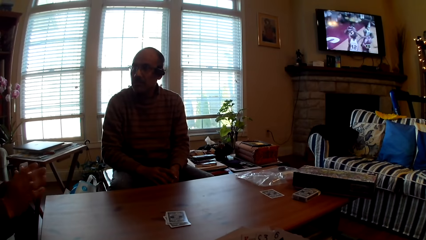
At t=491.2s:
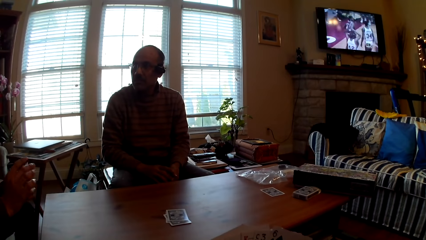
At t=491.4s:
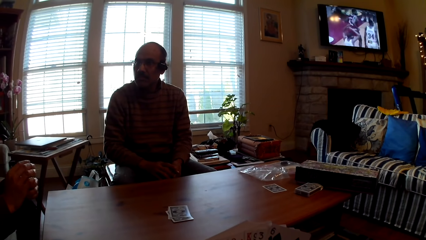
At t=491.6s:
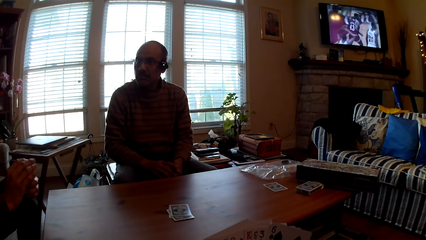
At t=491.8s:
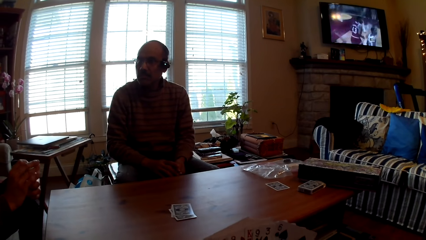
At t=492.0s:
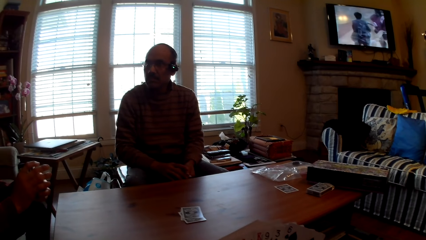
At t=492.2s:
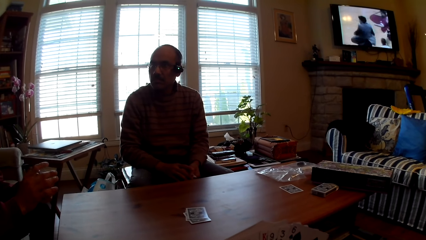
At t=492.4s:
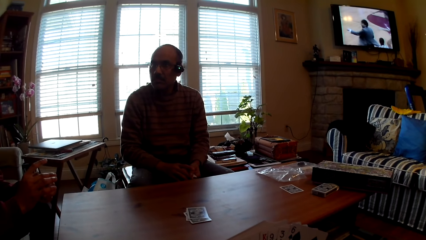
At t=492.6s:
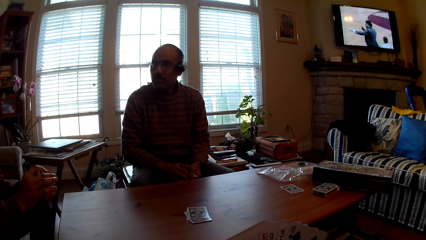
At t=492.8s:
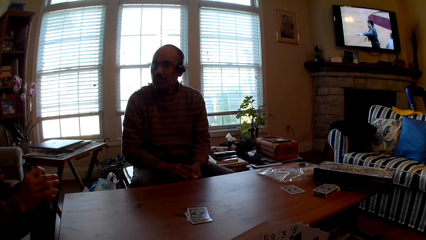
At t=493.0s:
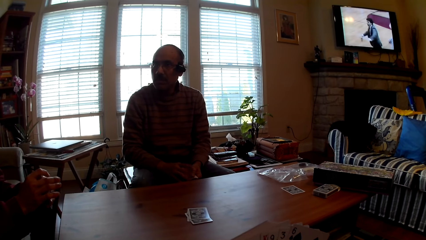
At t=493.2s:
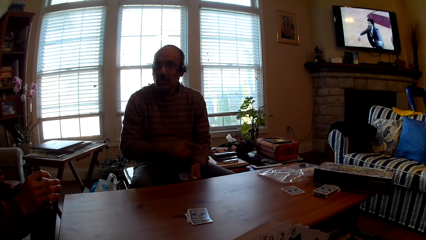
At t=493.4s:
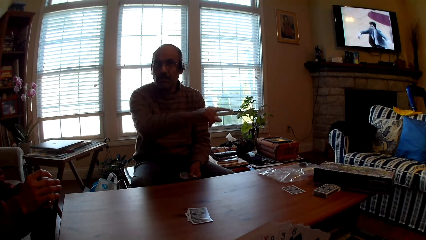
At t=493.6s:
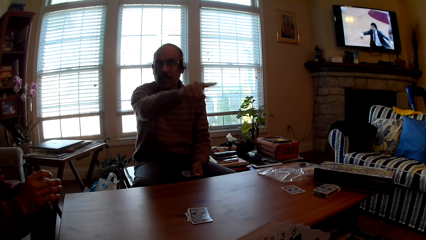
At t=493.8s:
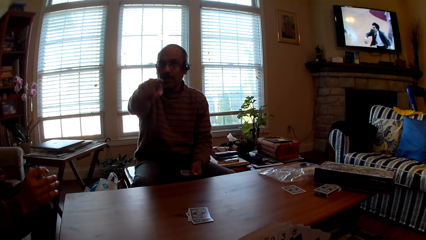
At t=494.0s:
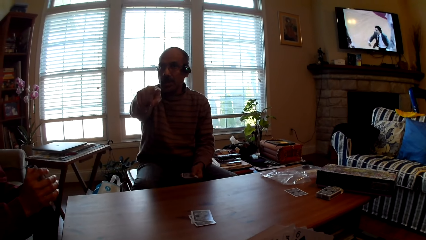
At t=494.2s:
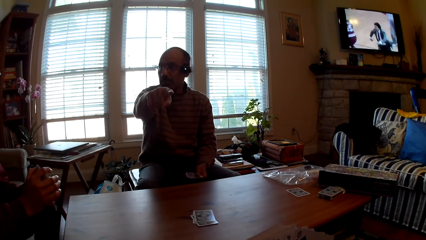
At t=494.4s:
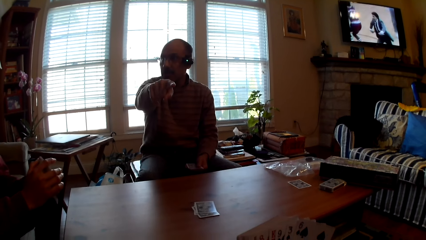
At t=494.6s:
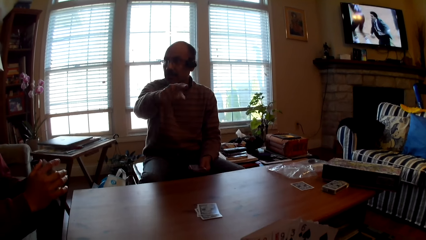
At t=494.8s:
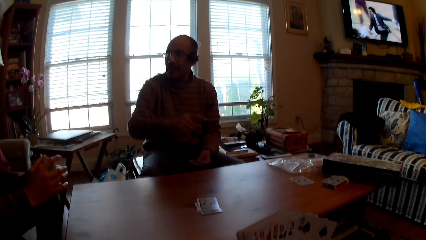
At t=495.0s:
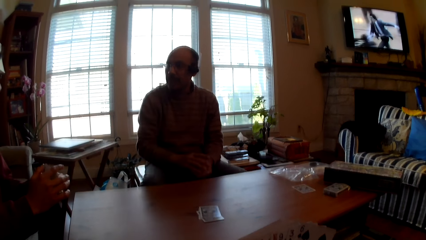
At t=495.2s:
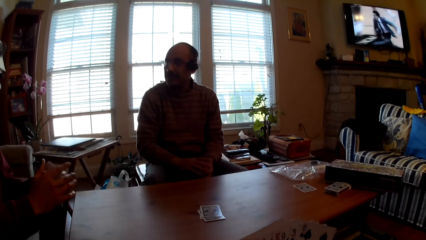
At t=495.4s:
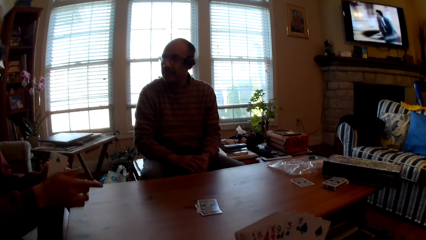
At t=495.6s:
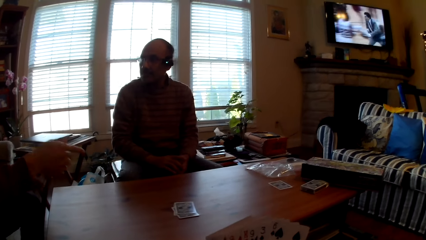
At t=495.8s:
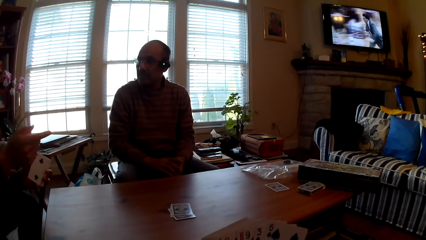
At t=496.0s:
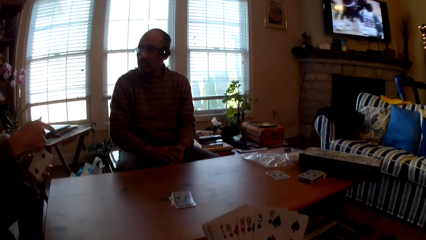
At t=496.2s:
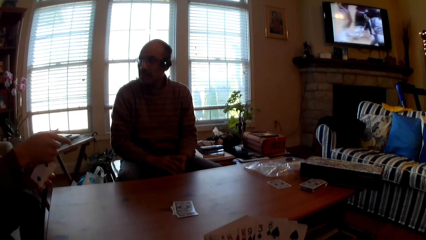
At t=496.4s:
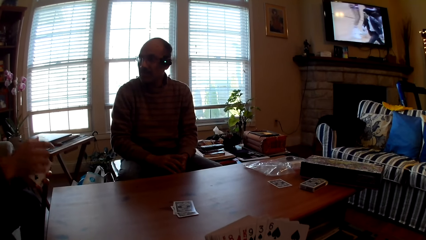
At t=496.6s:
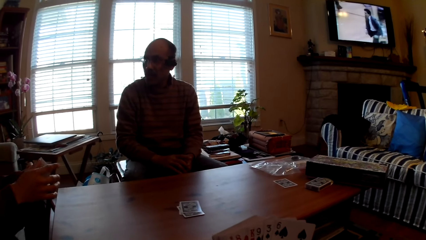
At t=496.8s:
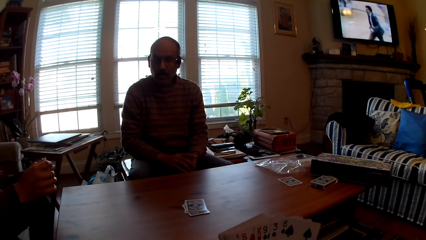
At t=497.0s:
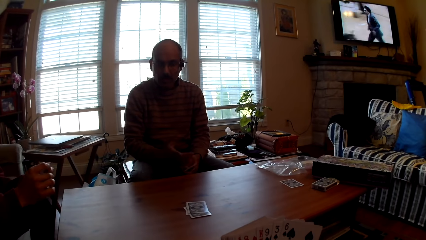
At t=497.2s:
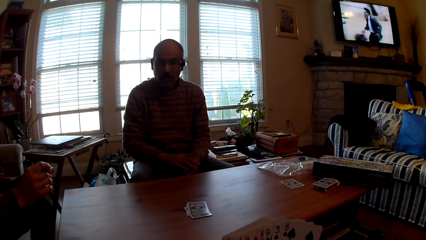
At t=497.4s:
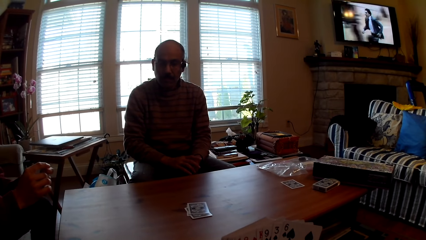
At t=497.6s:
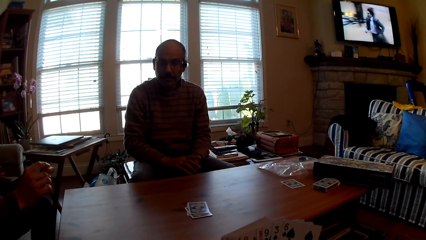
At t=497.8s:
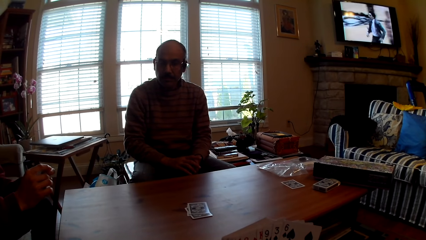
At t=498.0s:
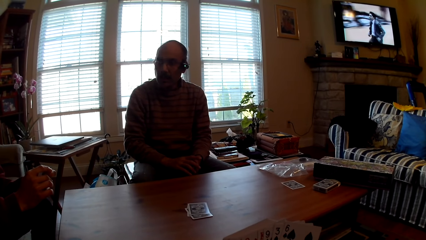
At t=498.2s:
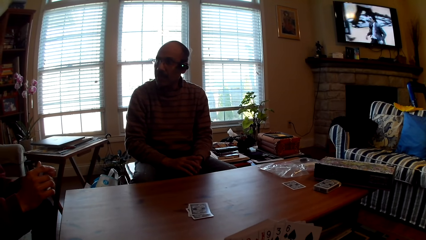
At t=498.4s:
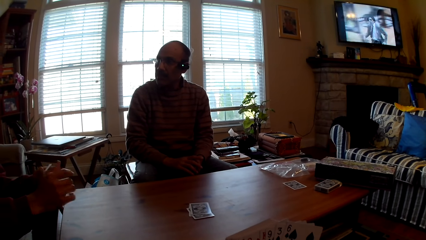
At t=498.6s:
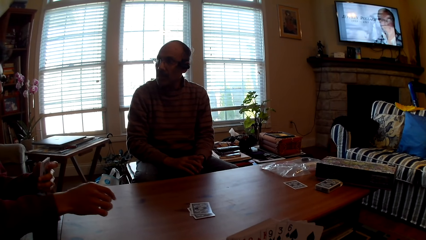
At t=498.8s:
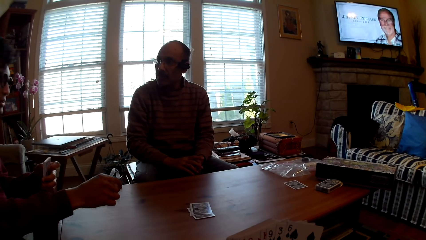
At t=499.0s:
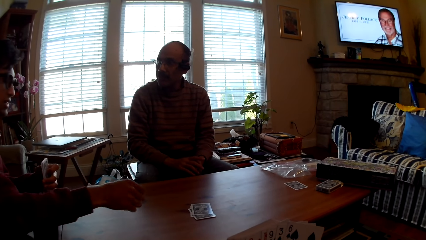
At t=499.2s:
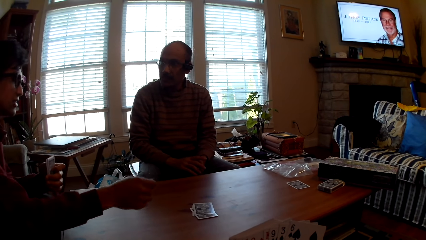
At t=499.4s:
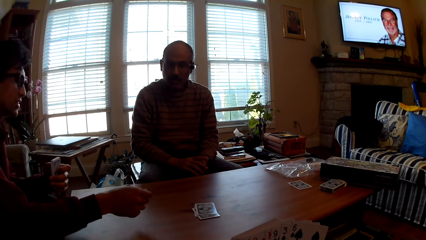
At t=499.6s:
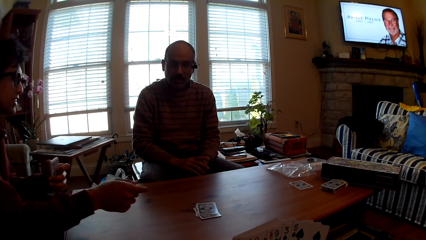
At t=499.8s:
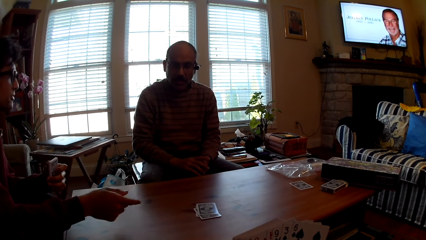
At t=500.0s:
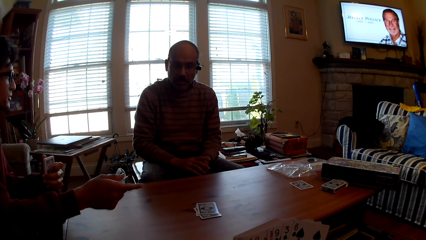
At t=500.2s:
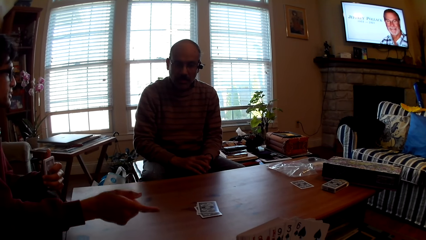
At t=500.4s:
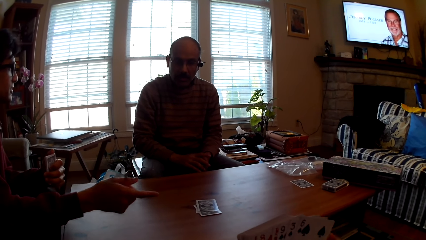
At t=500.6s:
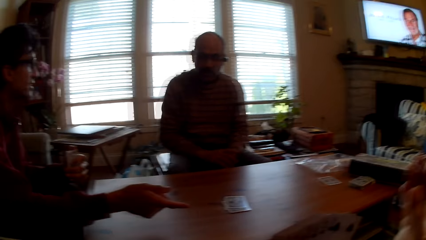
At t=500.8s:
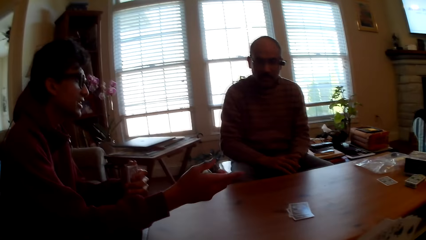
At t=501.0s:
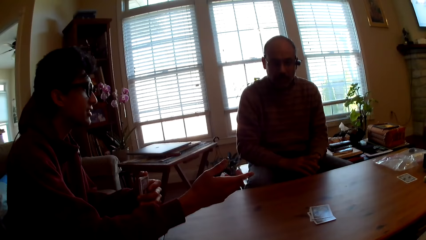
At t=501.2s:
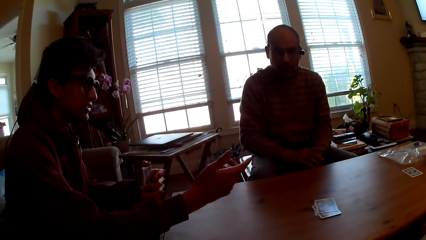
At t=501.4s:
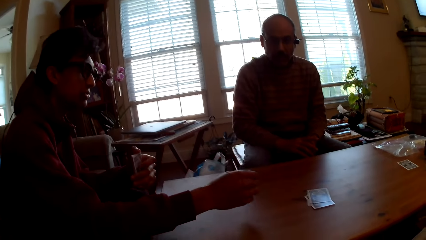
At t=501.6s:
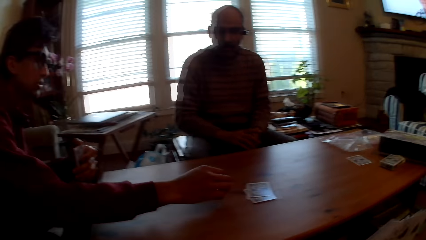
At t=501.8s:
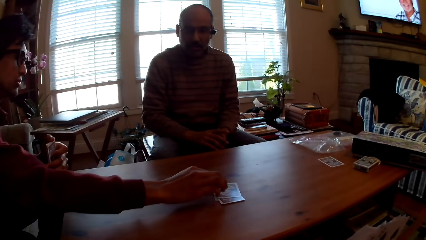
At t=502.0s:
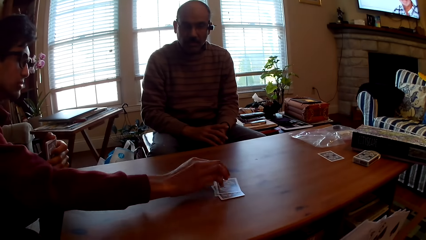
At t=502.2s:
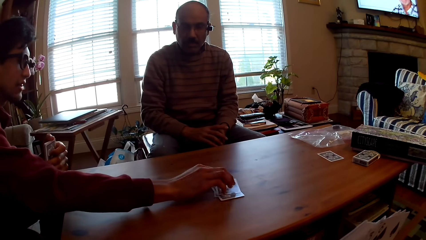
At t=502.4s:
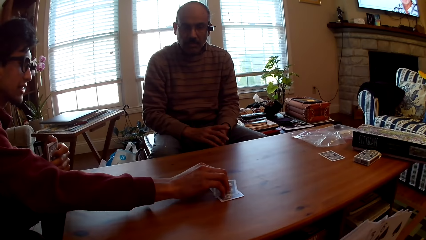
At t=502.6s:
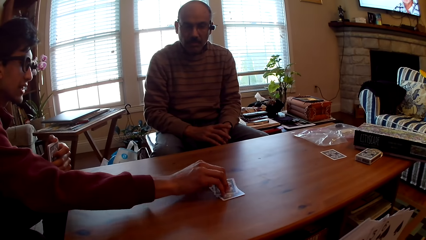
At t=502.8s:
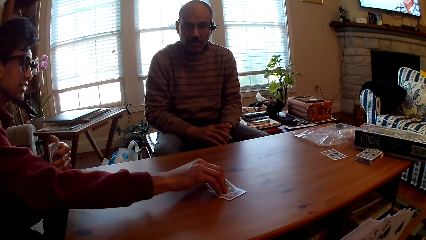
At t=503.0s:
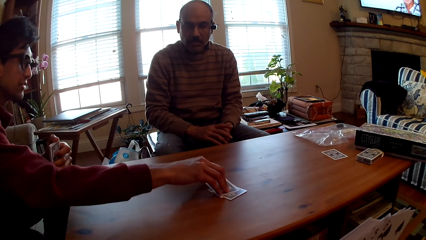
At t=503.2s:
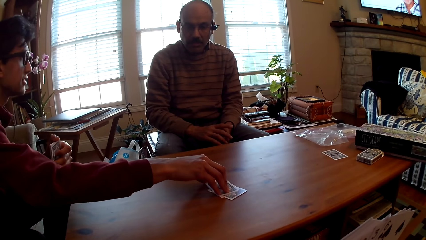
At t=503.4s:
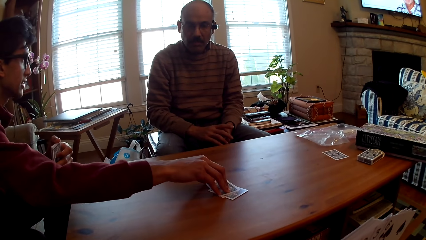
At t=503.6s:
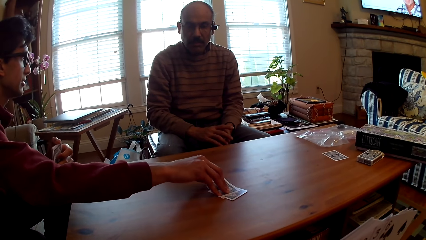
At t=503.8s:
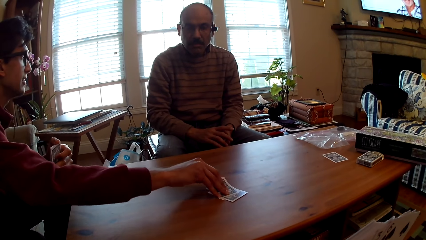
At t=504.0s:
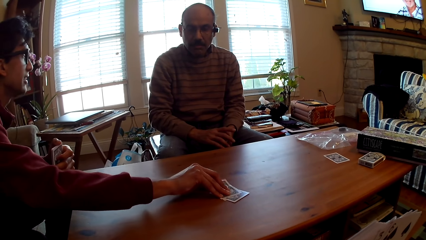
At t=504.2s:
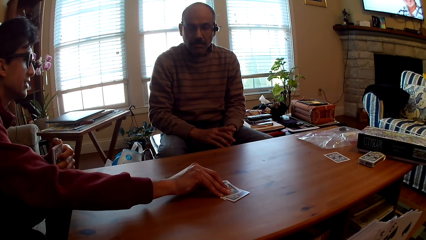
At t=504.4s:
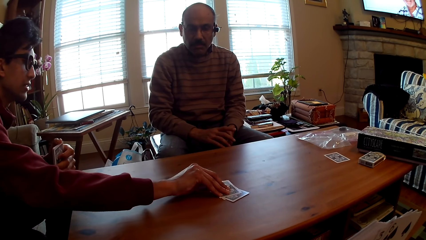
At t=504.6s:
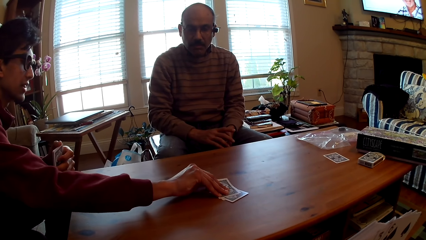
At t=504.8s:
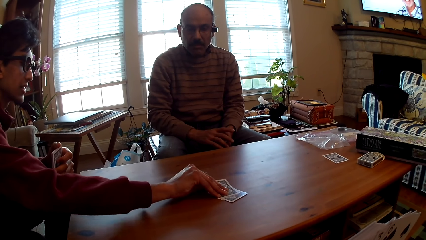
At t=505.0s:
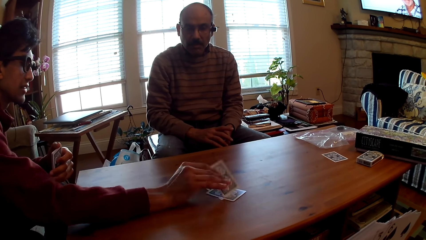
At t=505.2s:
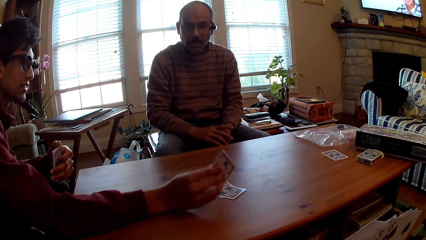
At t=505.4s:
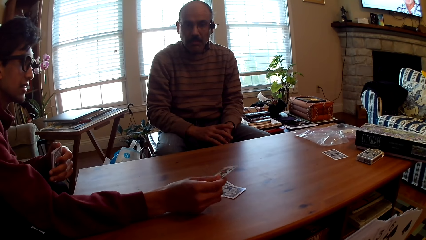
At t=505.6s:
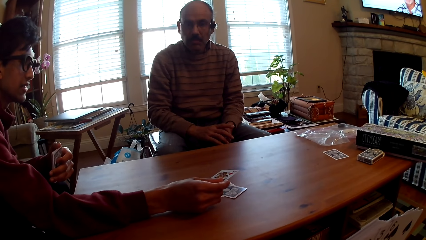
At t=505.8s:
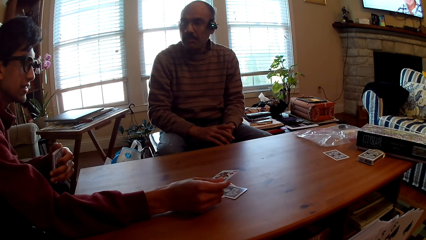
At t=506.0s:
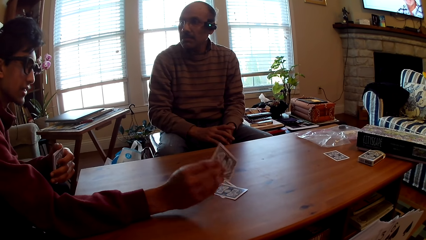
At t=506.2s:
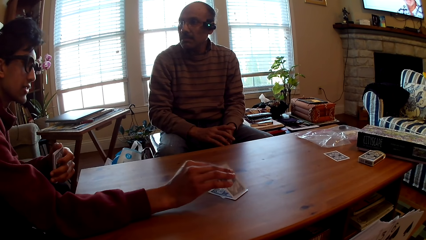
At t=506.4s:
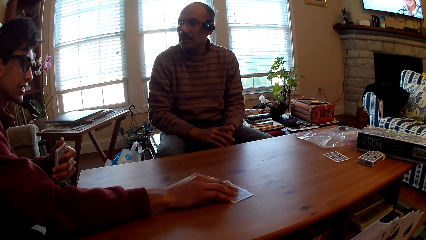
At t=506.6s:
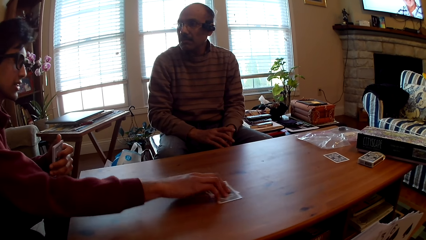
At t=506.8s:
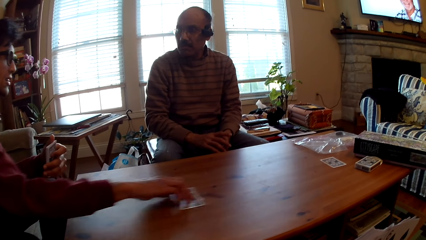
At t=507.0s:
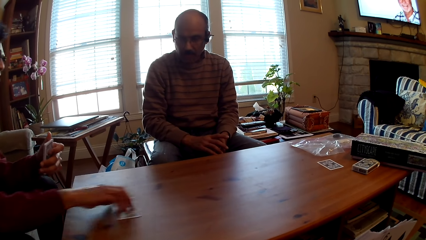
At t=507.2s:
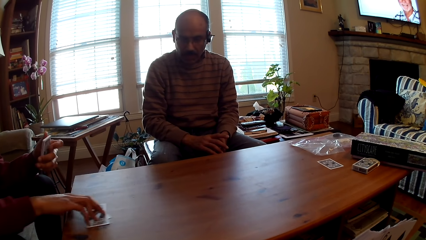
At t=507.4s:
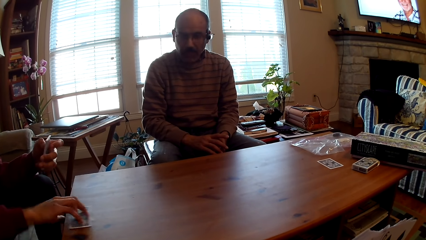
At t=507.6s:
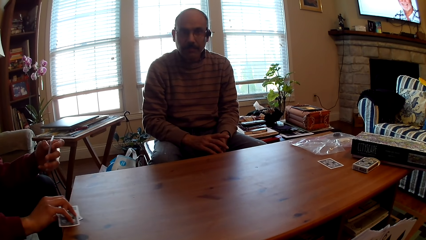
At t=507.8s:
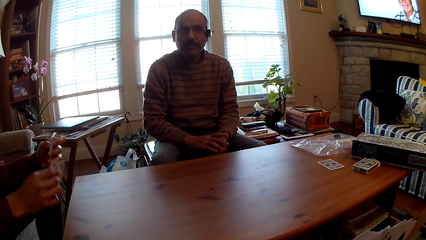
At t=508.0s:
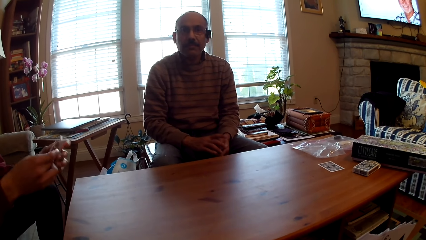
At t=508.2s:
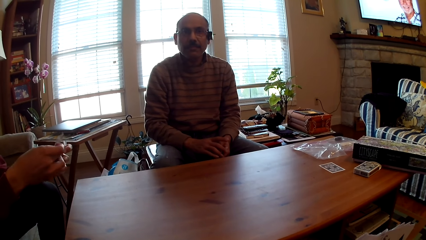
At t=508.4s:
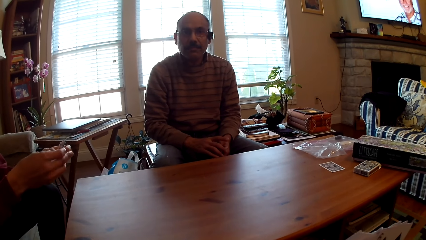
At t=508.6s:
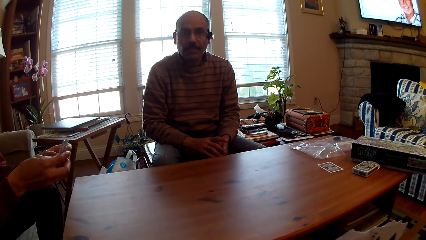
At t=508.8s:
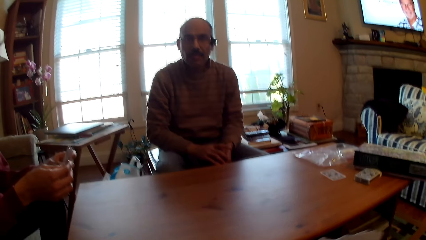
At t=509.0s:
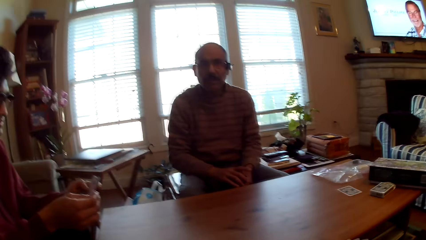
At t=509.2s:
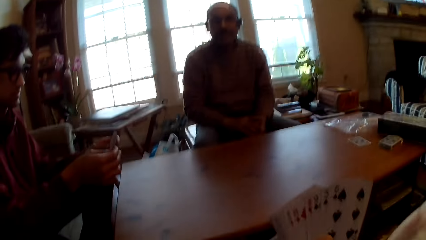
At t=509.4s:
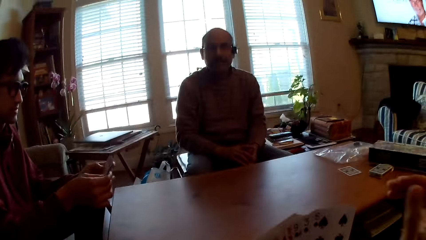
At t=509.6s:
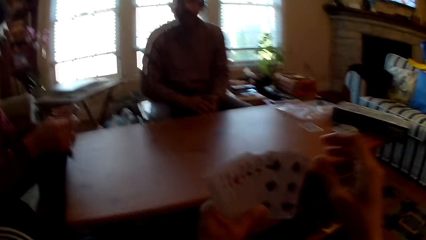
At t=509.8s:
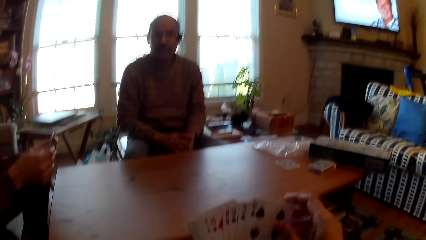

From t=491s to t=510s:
A person interacts with another person. The first person points at the camera wearer. The first person looks at the other person. The other person moves a hand. The first person interacts with the other person. The other person picks up a card. The other person looks at the card. The other person drags cards on the table. The other person selects cards.
